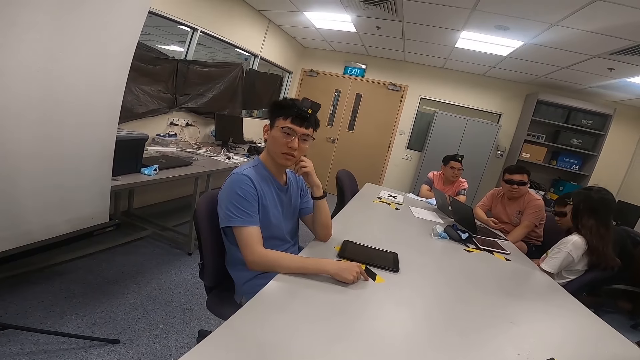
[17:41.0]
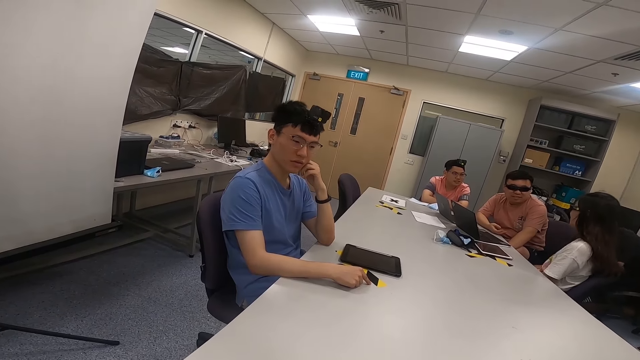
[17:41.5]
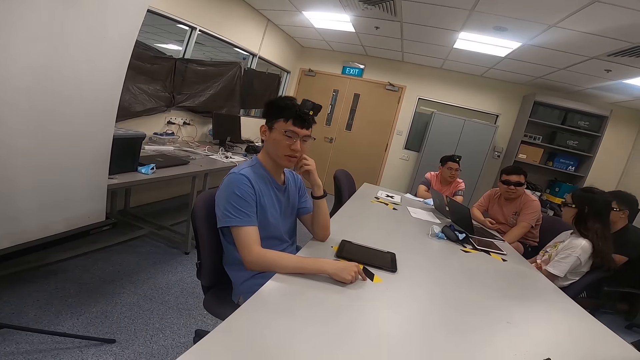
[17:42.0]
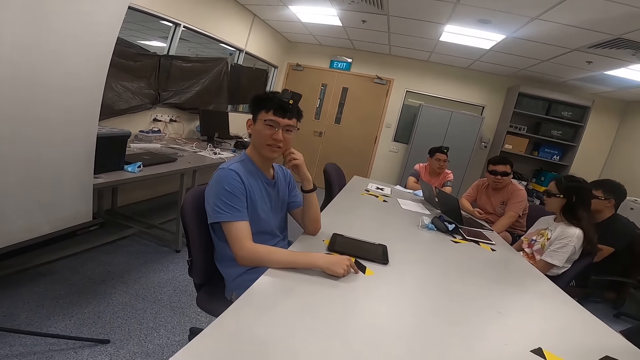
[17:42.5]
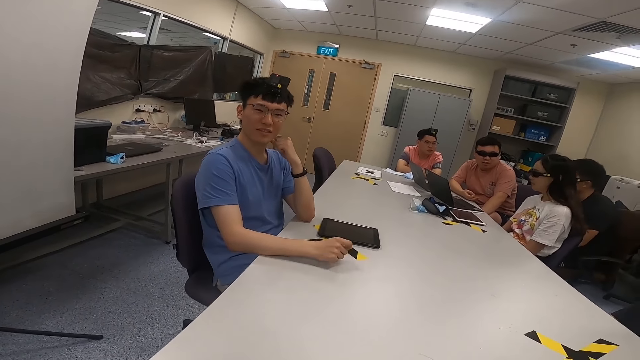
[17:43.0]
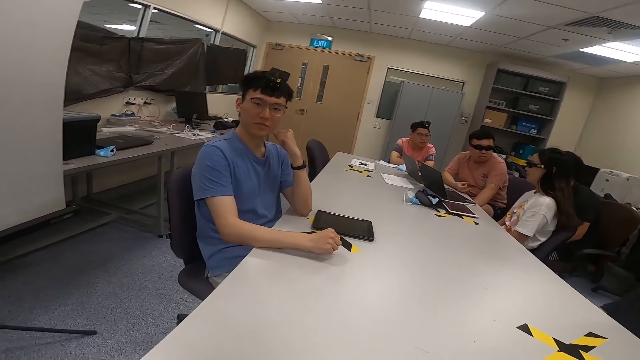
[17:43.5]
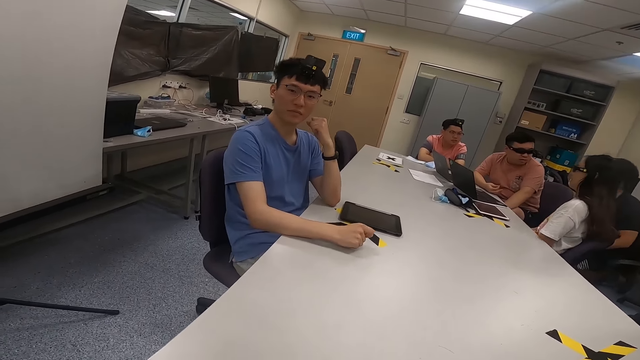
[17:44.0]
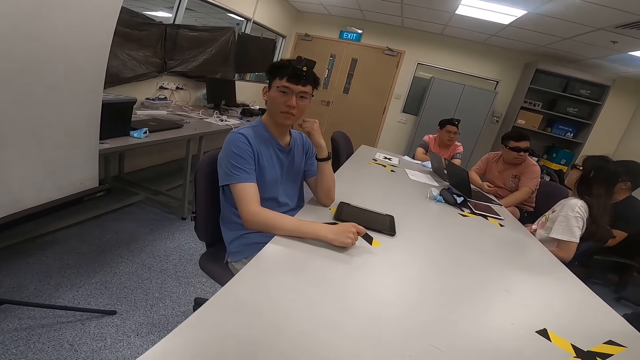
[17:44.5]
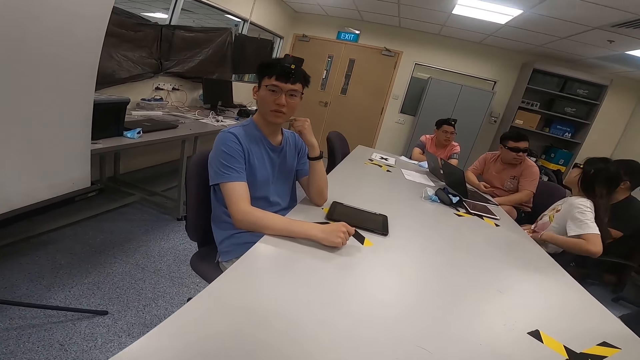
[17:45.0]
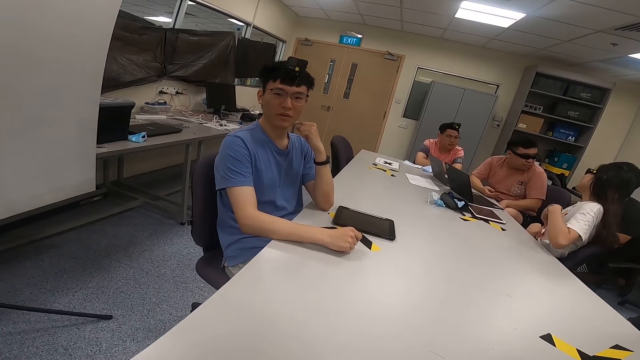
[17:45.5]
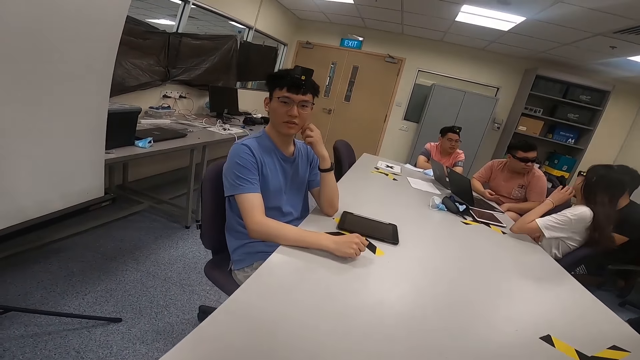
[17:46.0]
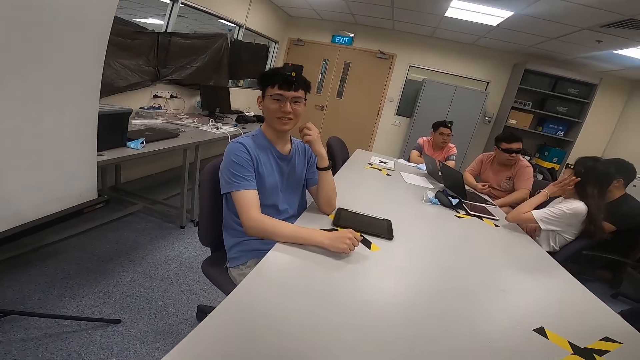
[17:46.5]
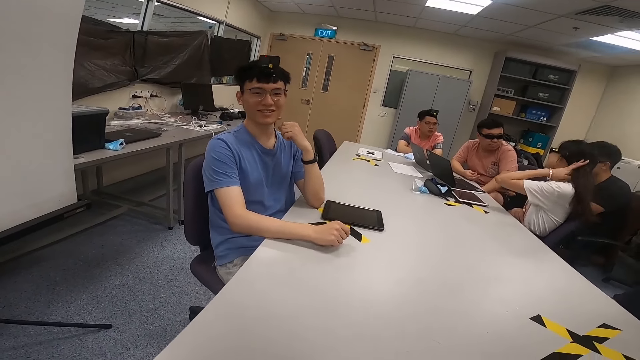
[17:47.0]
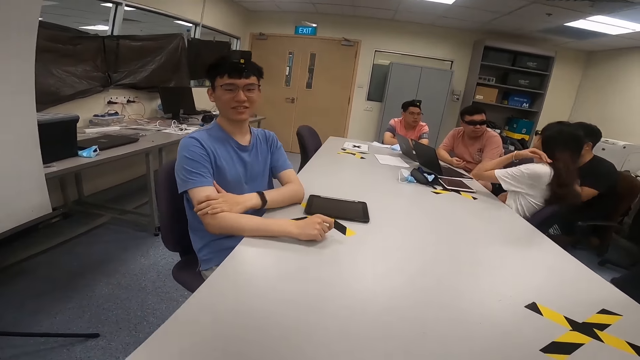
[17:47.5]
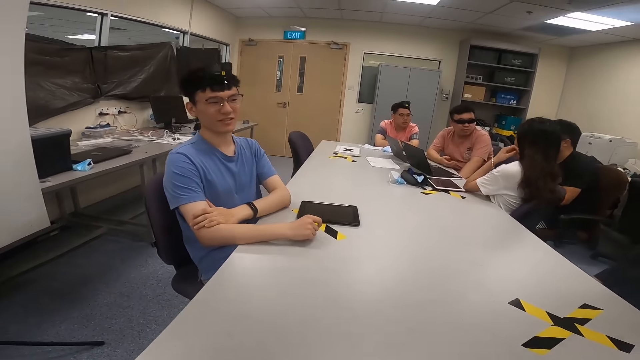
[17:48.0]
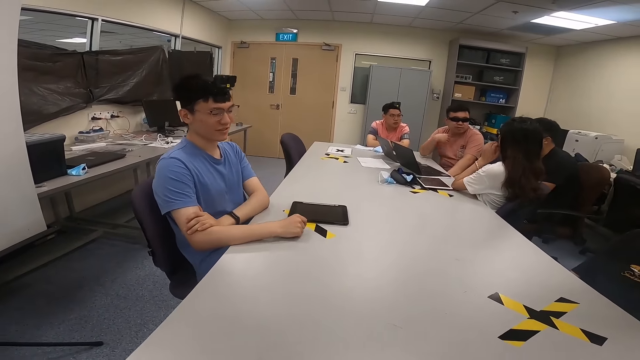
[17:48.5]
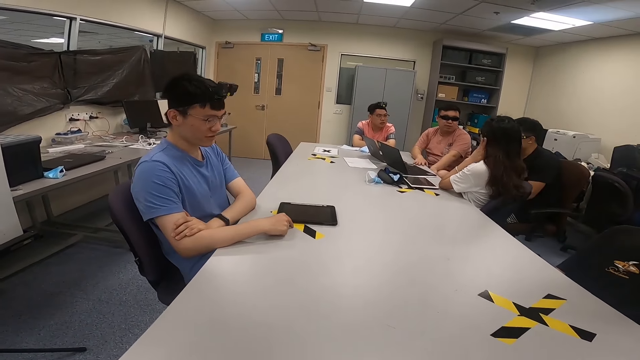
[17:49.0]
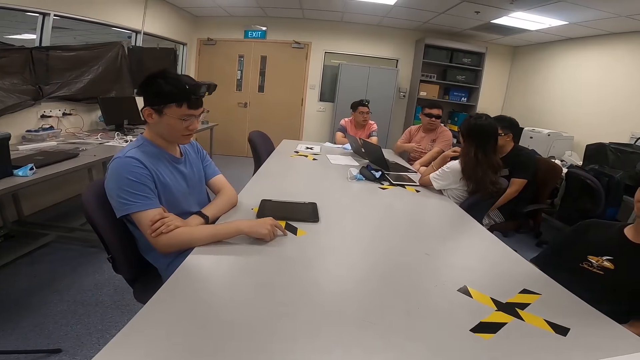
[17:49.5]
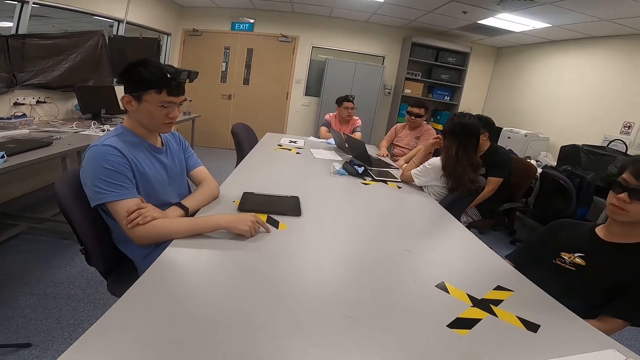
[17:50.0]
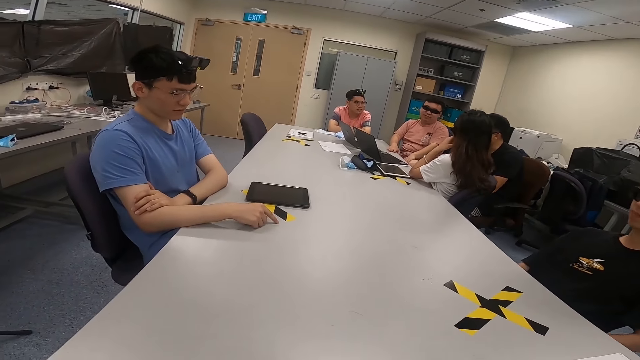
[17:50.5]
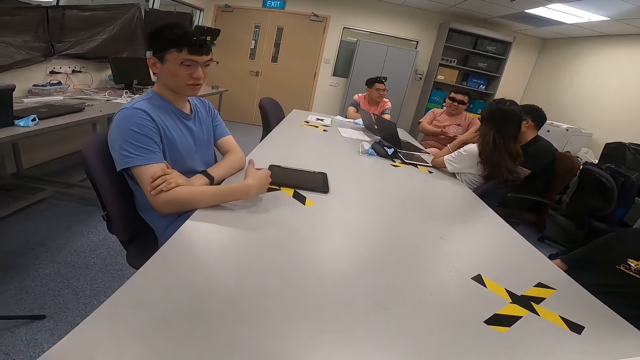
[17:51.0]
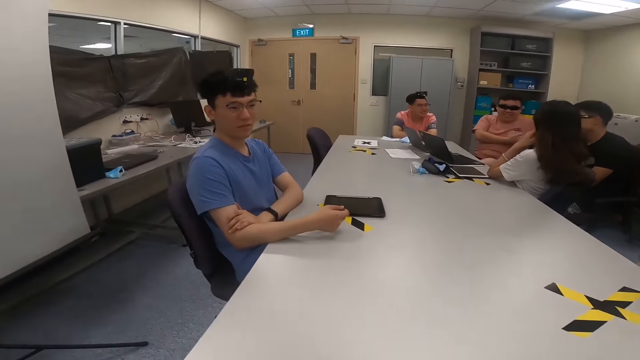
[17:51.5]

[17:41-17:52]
A man puts his right hand on the table. Another man nods his head. A woman nods her hand. The woman touches her hair. She flicks her hair. A man moves his hand.

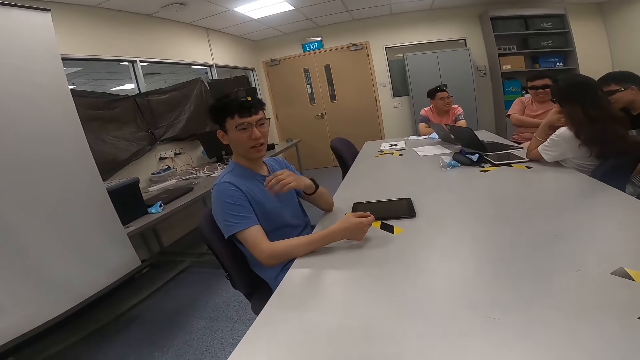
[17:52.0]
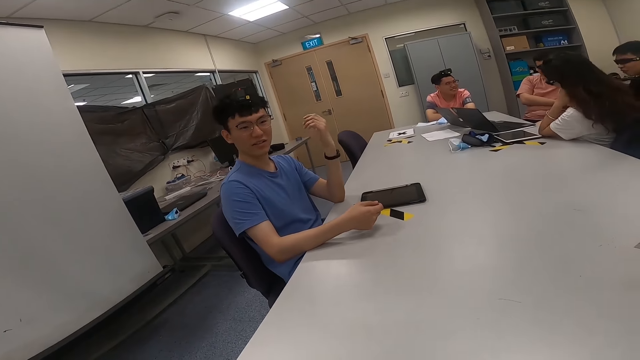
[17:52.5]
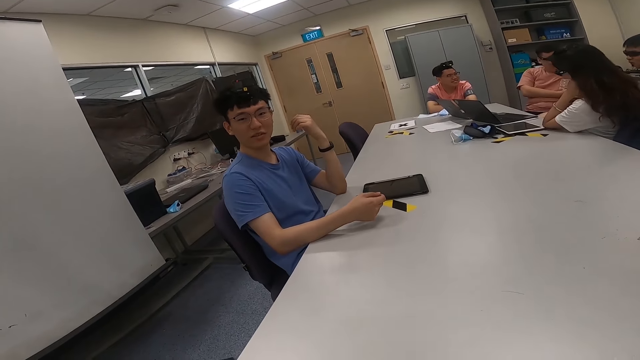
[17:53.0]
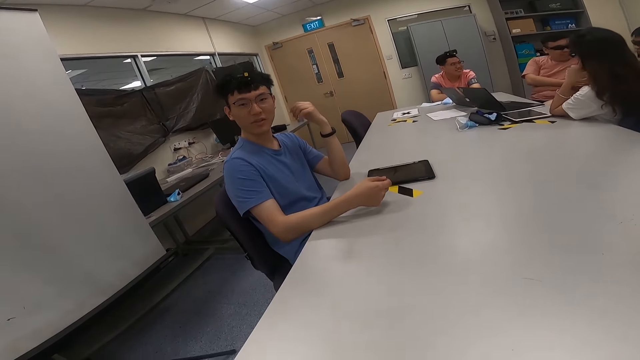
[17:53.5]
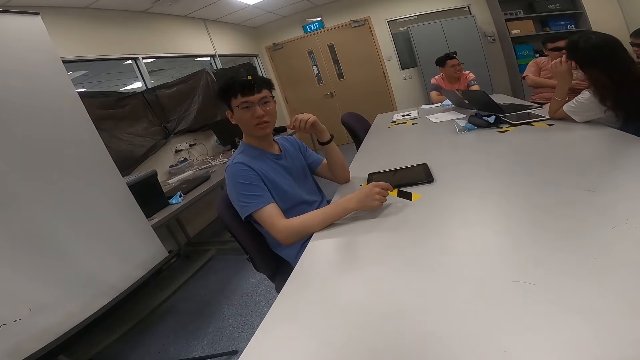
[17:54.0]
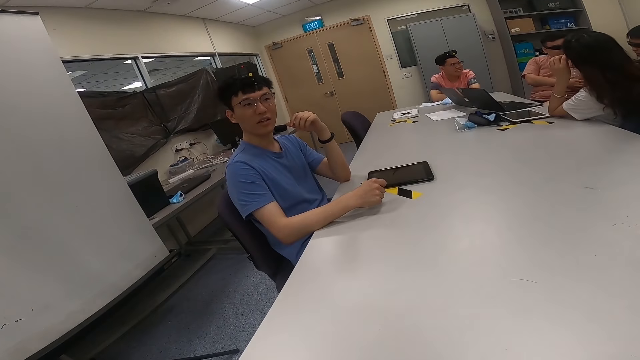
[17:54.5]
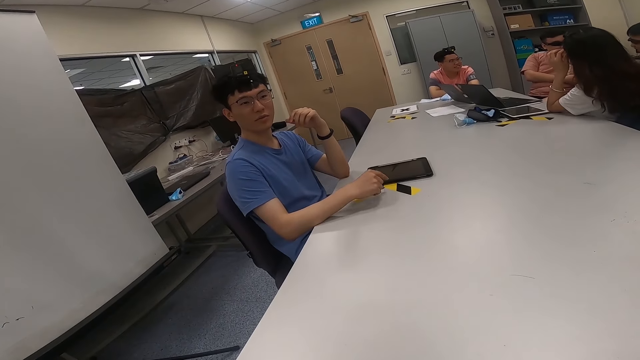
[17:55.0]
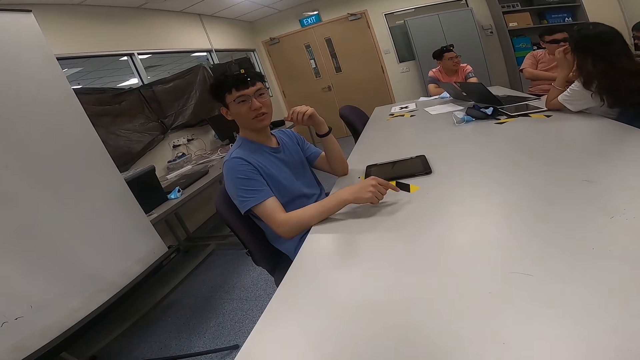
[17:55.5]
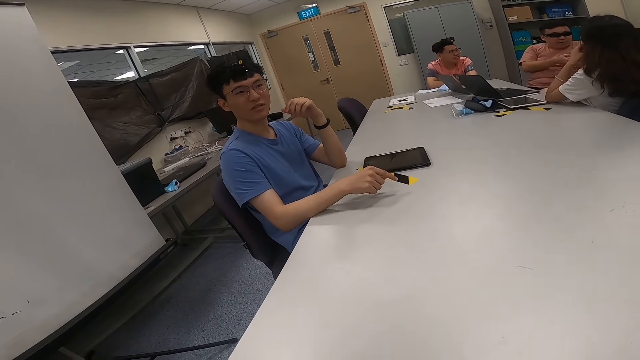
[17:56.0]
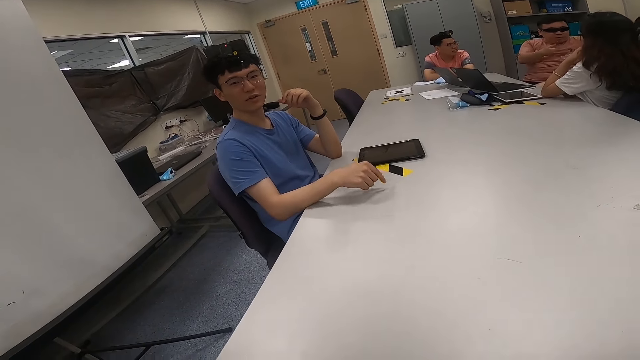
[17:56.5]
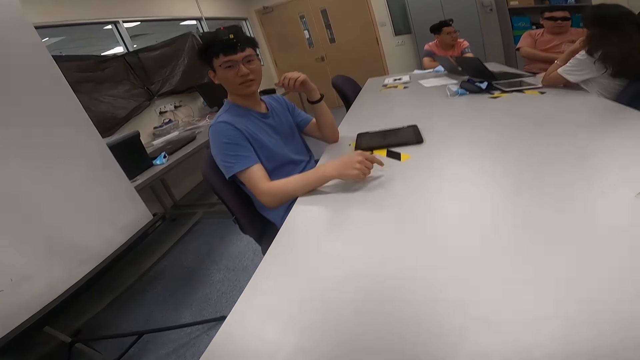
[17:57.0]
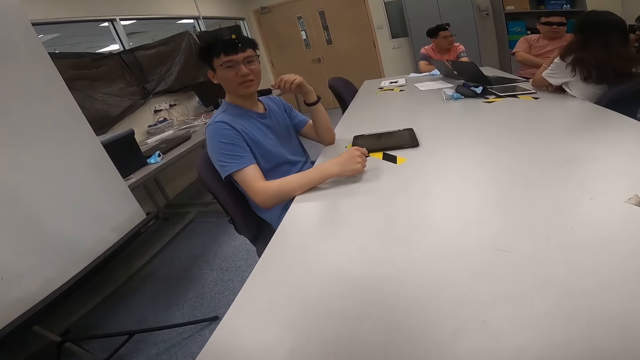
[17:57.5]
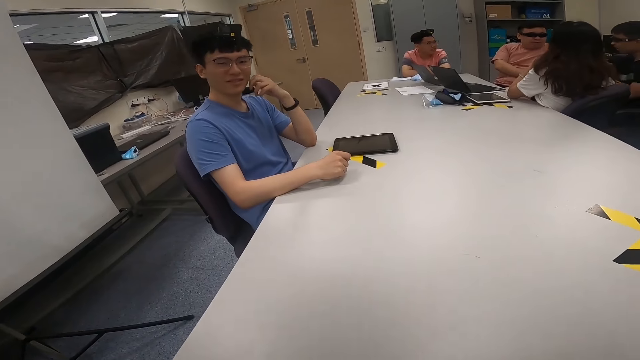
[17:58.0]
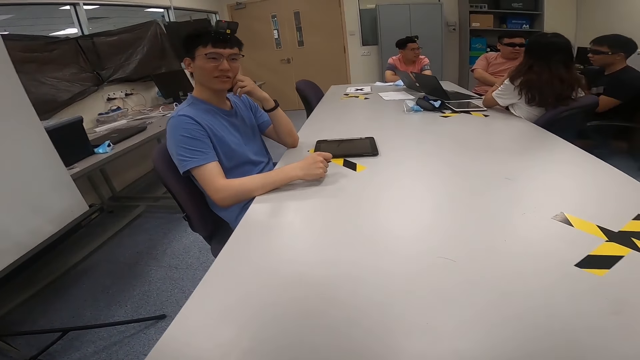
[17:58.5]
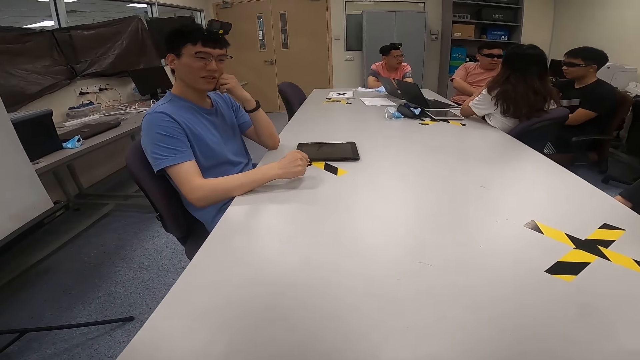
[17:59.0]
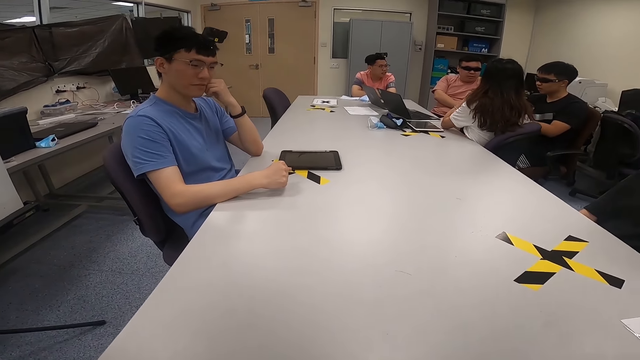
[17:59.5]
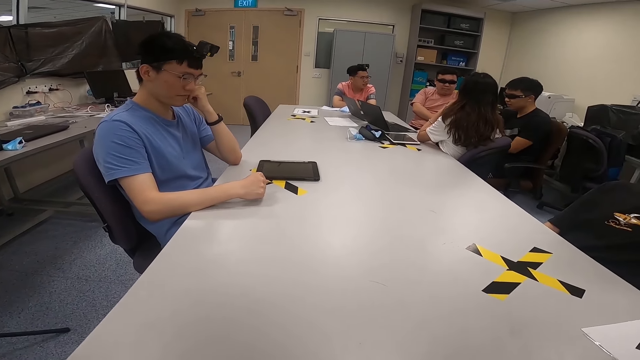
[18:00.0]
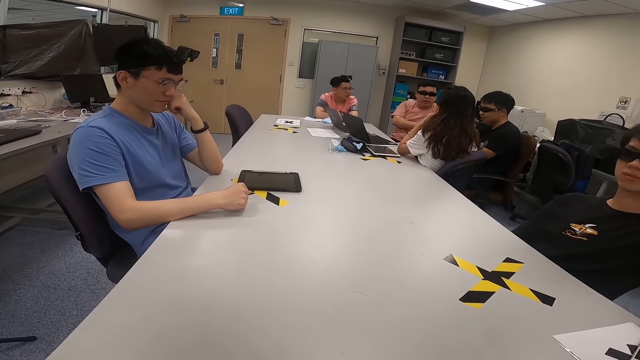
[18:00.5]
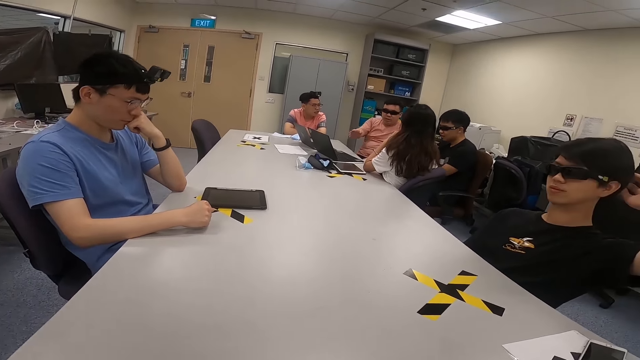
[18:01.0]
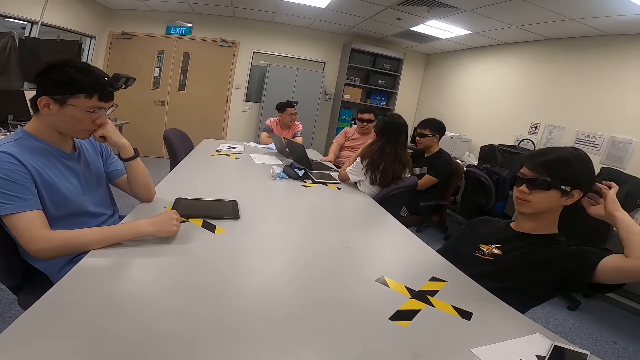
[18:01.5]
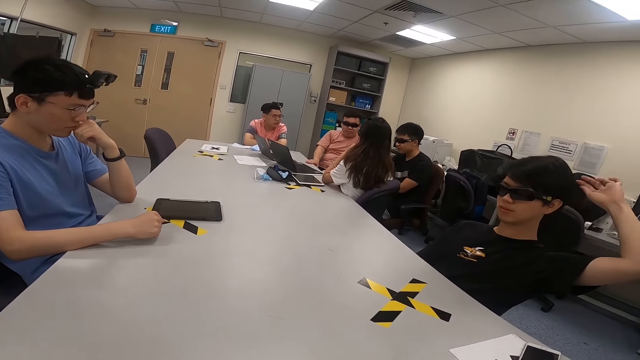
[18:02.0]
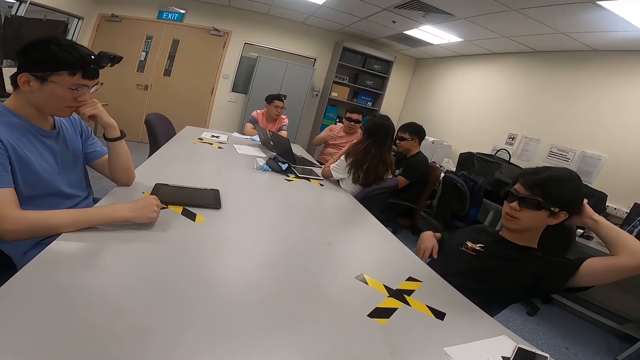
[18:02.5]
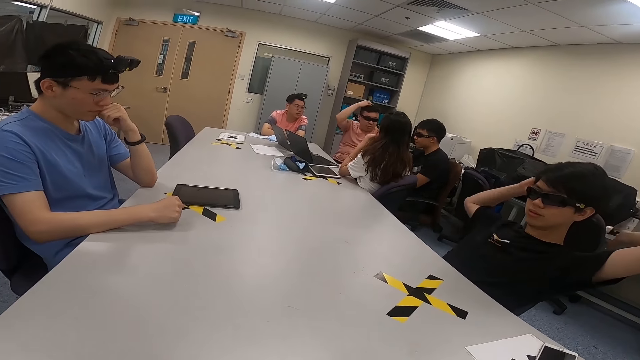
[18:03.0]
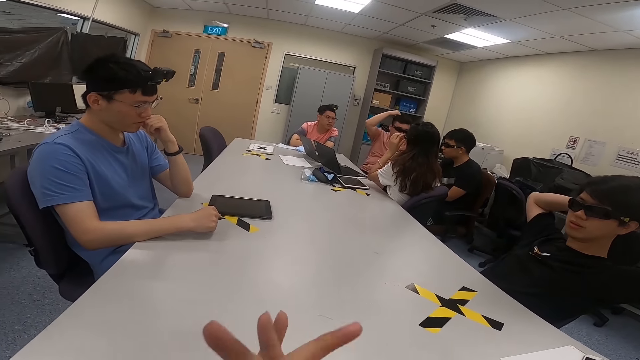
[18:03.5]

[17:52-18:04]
A man moves his hand. Another man moves hands. He moves hands again. A third man touches his hair. Another man stretches his hands.
